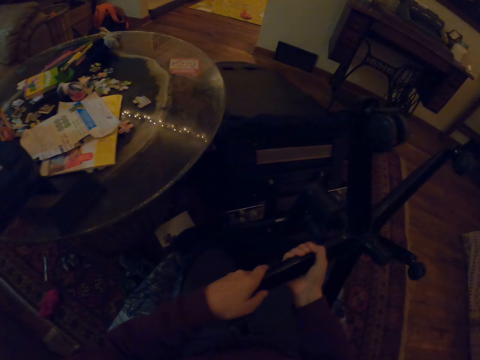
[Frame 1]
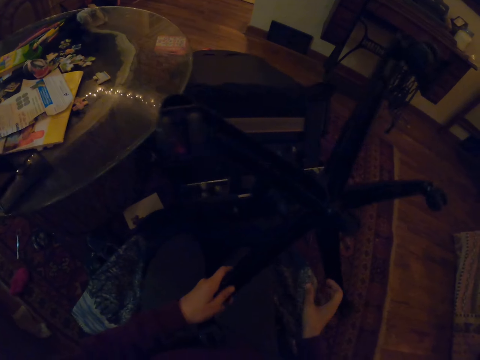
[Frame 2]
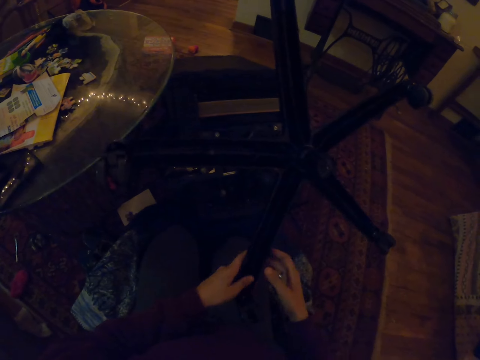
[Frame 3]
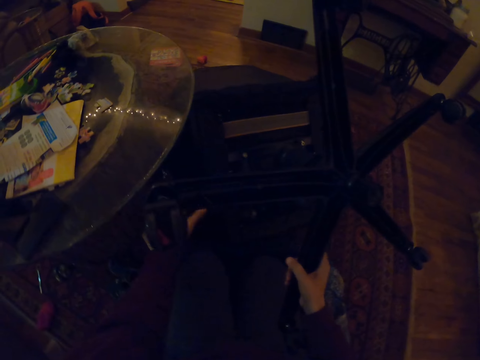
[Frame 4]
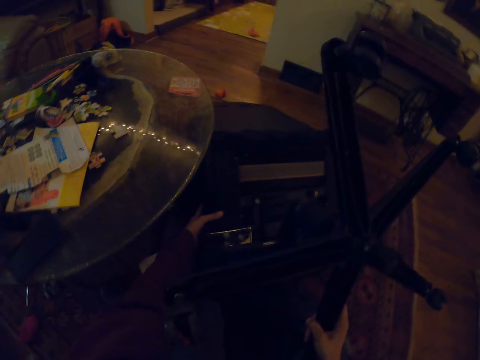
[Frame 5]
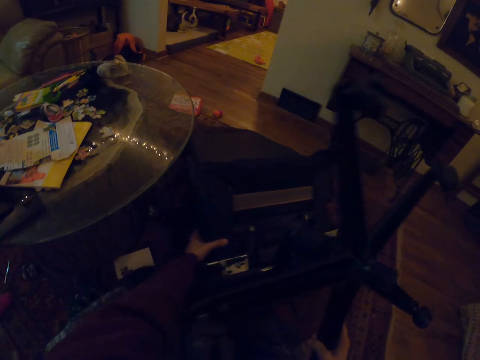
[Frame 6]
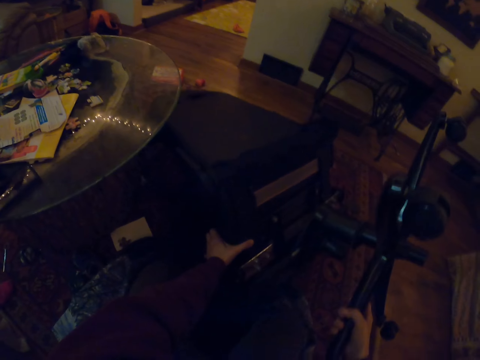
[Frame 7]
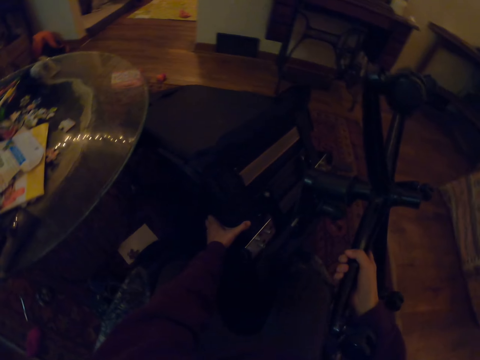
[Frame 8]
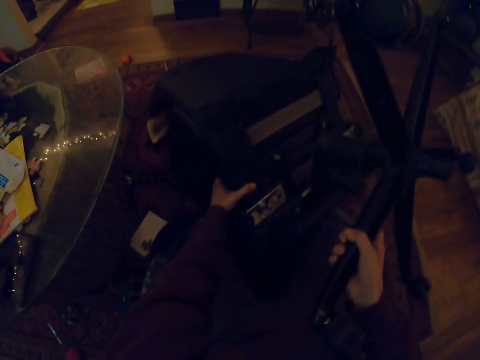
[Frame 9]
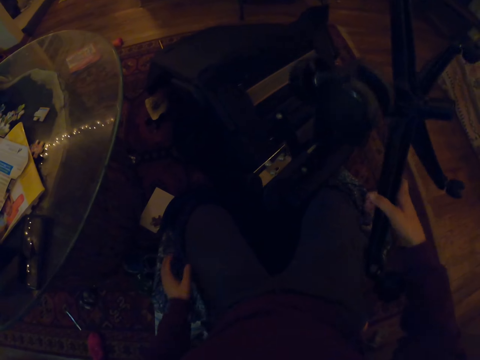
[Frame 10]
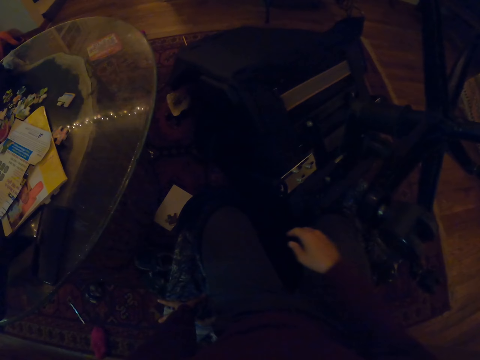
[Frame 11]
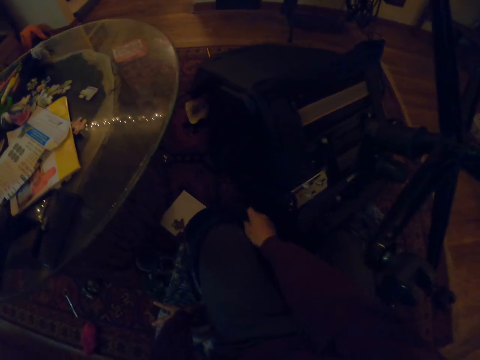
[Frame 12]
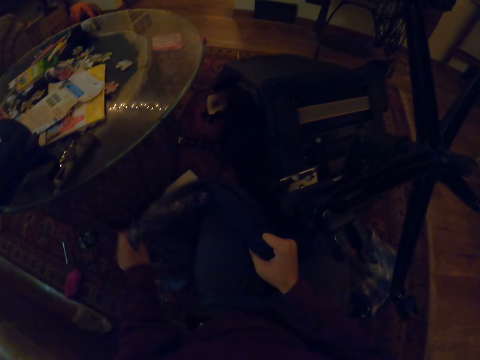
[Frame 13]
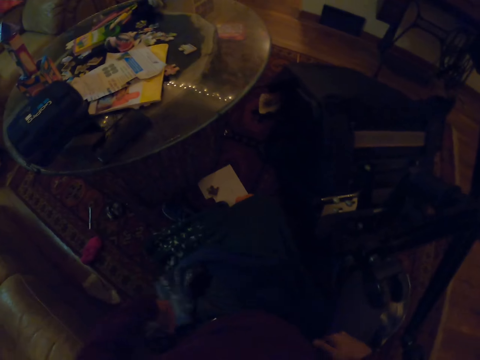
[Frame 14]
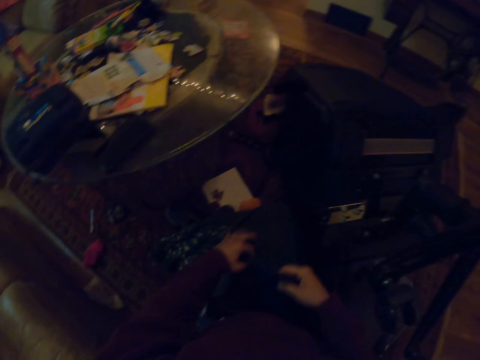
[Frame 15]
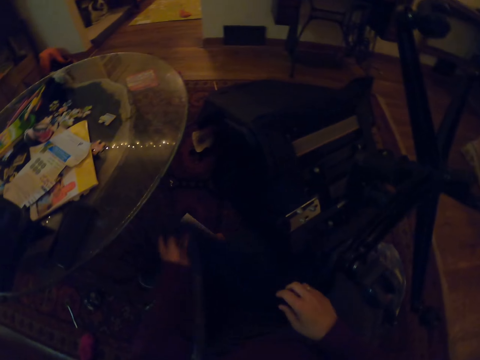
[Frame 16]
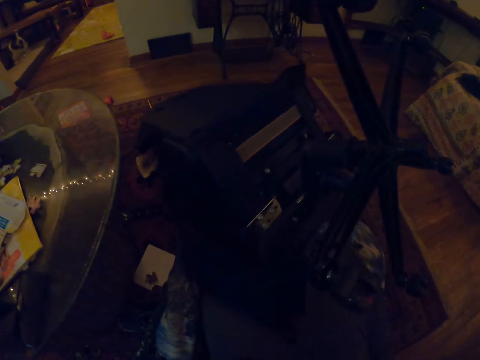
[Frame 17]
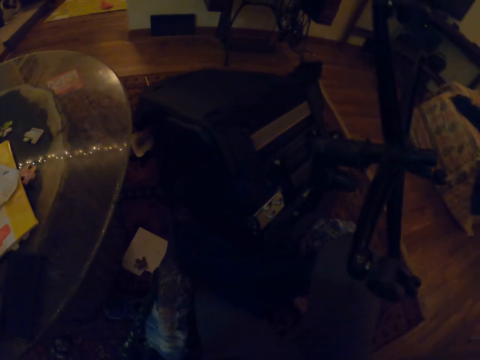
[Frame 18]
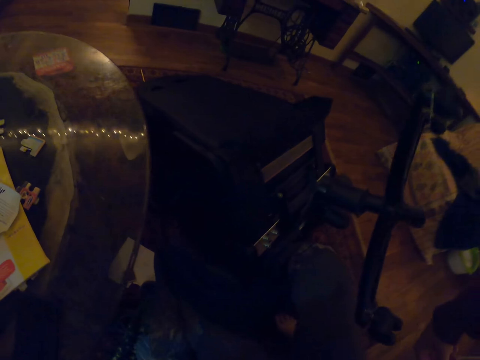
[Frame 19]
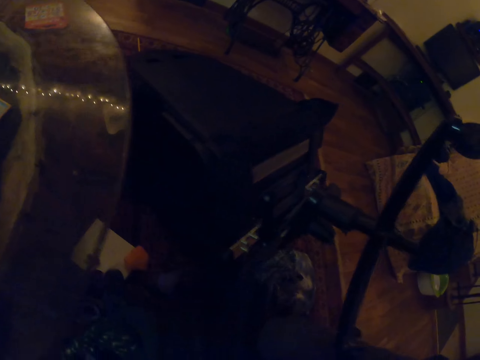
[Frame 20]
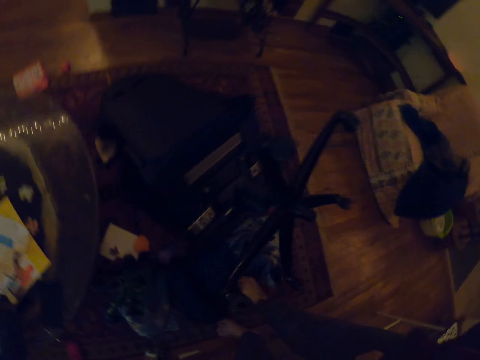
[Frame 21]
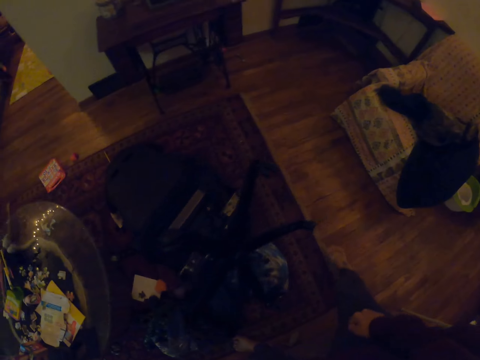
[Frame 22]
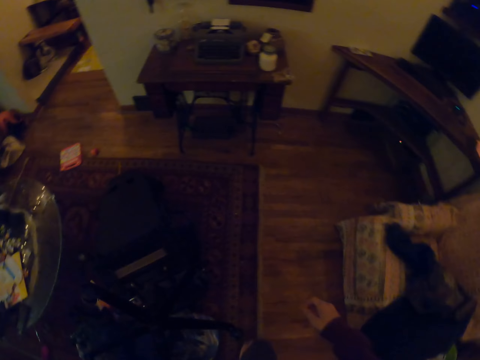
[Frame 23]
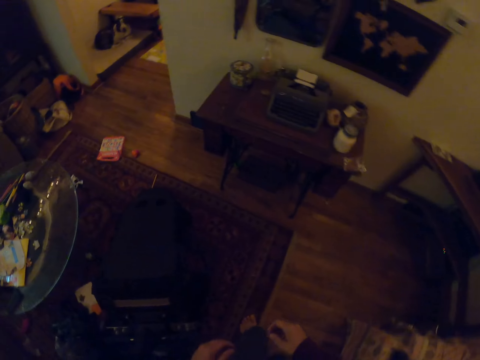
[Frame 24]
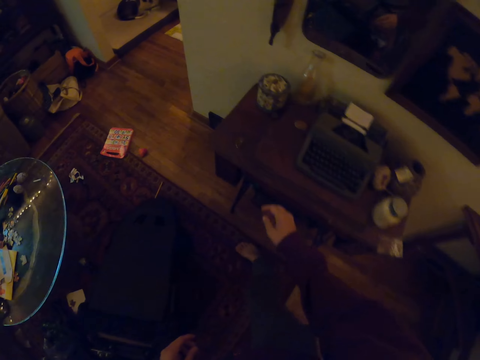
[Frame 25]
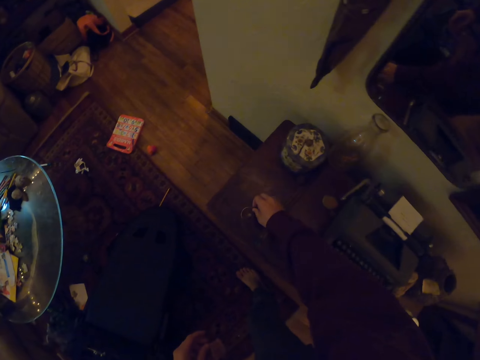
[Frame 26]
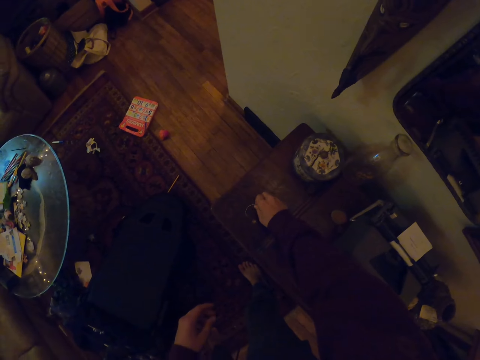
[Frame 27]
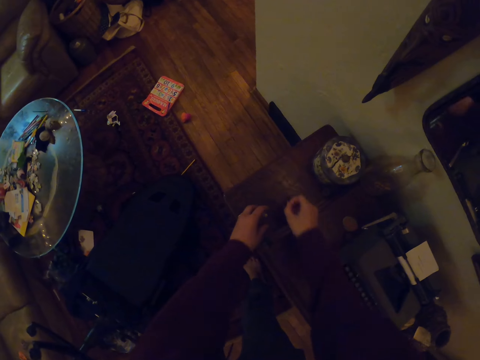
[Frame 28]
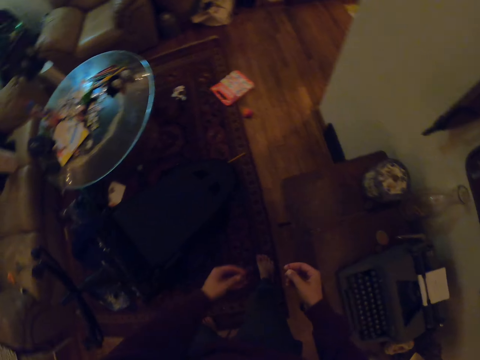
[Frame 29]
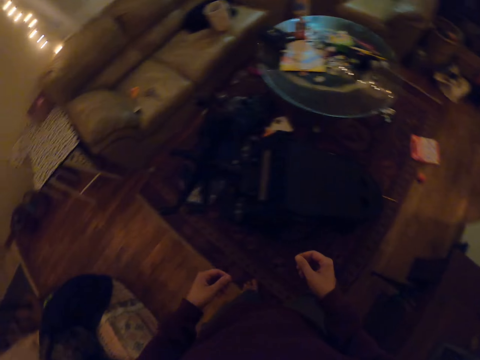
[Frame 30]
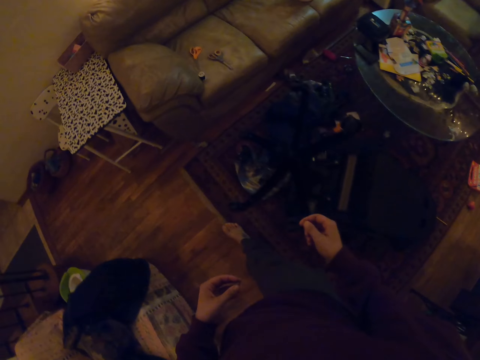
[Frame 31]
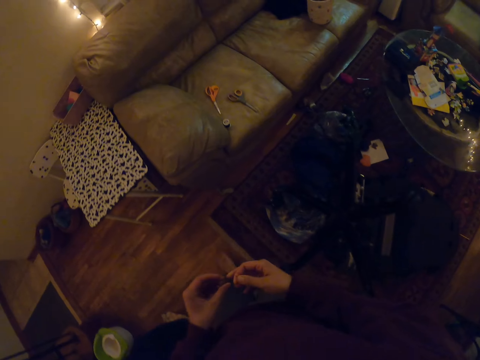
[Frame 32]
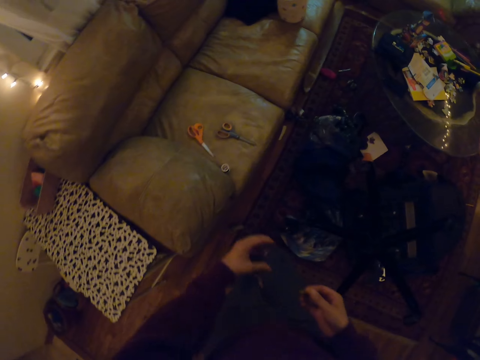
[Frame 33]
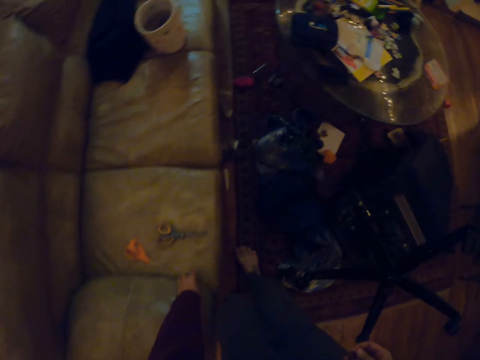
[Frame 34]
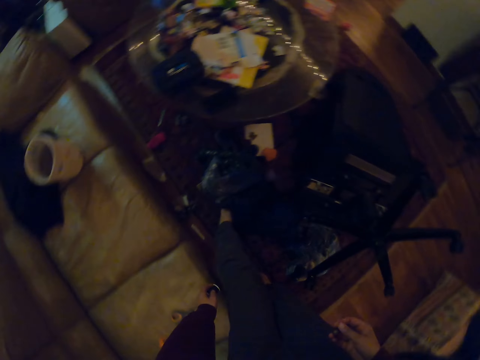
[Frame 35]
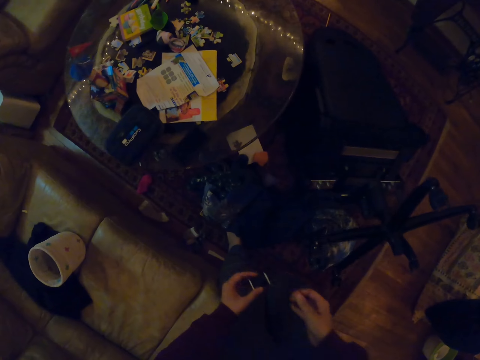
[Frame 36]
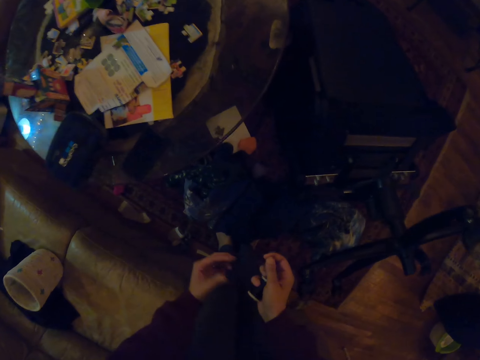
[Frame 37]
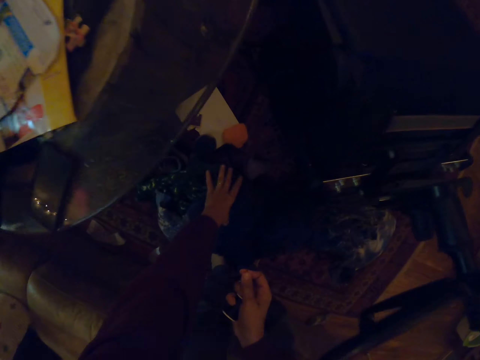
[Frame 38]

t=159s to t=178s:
The camera wearer drags the chair closer. They spread the piece of cloth on the thighs. They walk. They pick up the sewing needle with the thimble from the table. They pick up the thread from the chair.

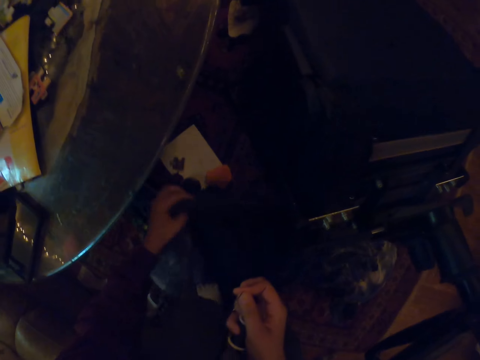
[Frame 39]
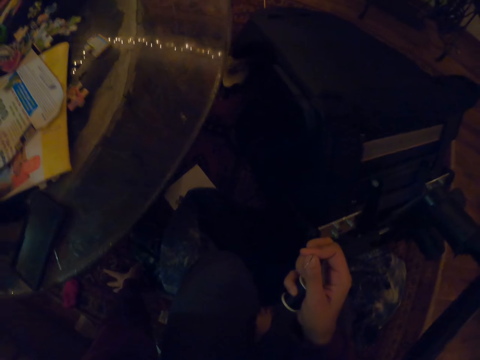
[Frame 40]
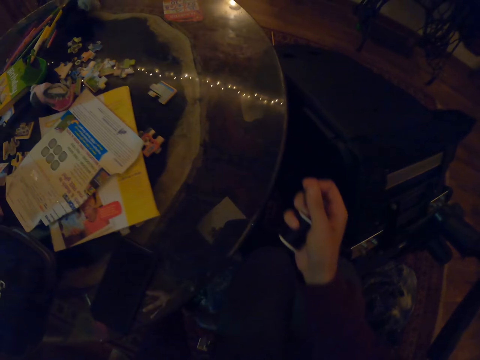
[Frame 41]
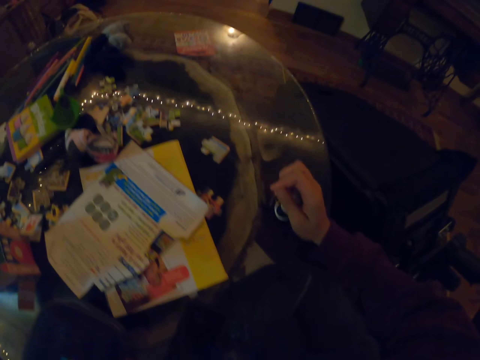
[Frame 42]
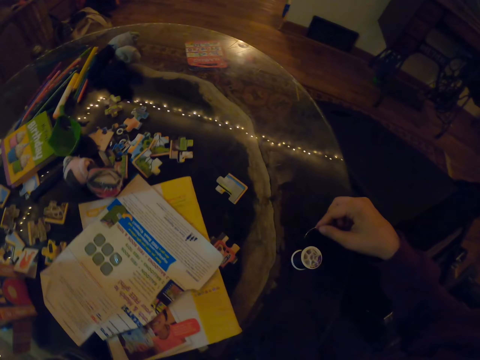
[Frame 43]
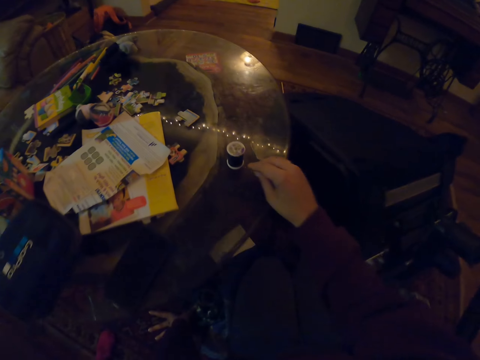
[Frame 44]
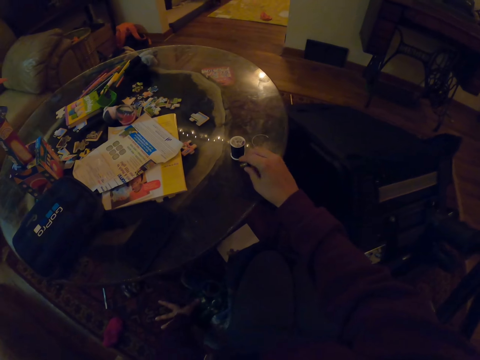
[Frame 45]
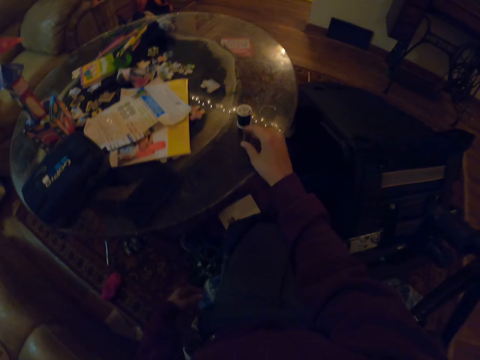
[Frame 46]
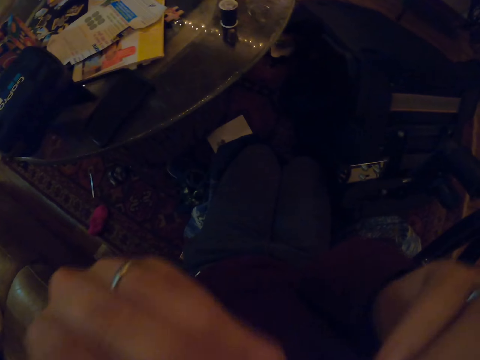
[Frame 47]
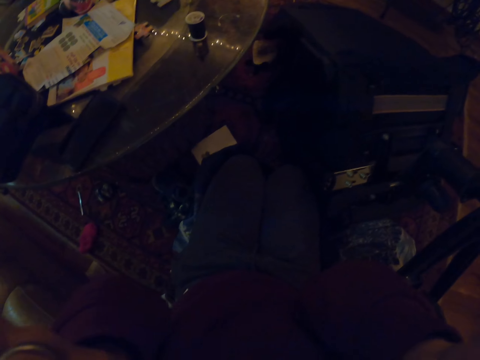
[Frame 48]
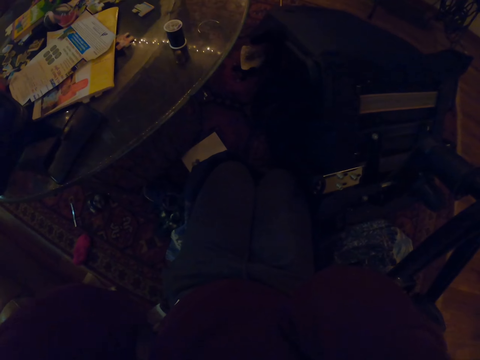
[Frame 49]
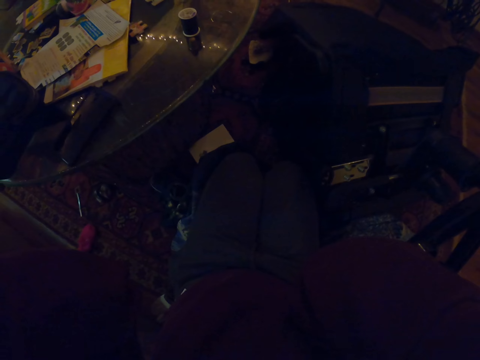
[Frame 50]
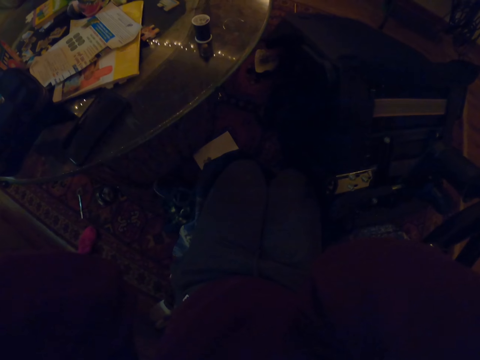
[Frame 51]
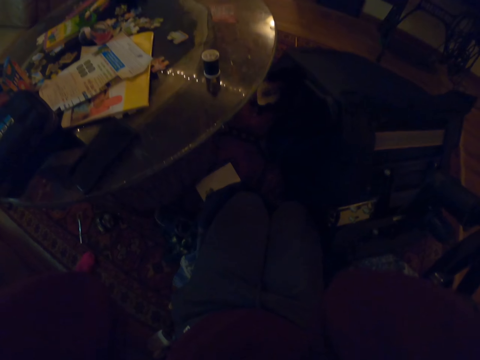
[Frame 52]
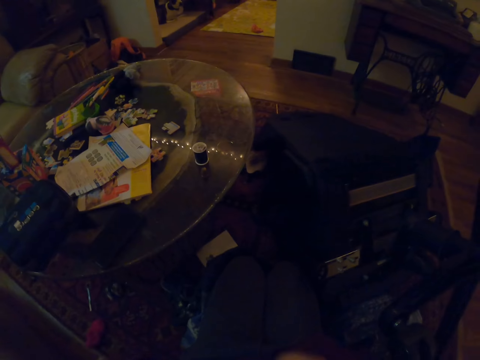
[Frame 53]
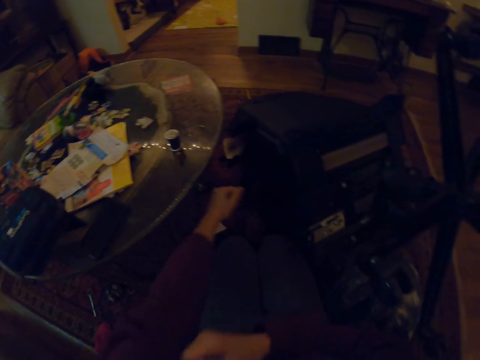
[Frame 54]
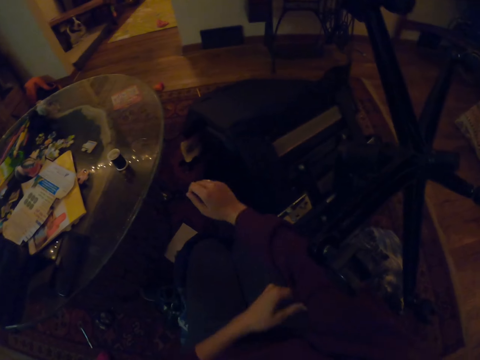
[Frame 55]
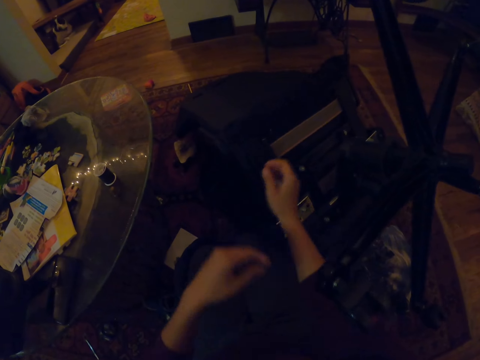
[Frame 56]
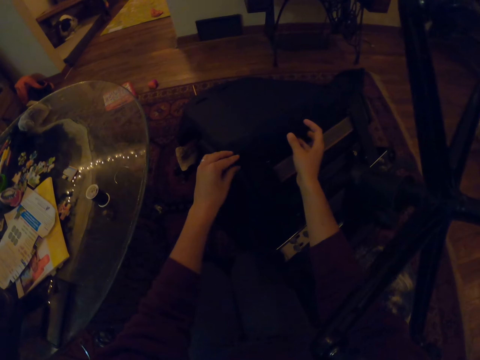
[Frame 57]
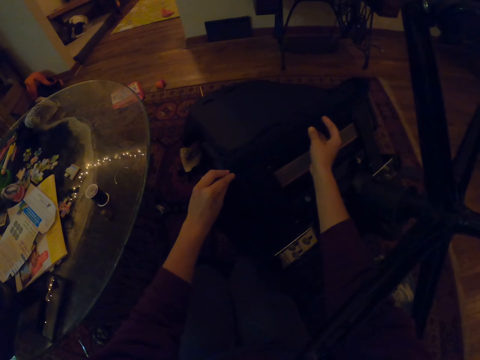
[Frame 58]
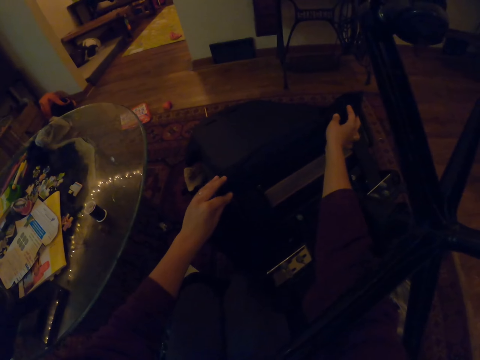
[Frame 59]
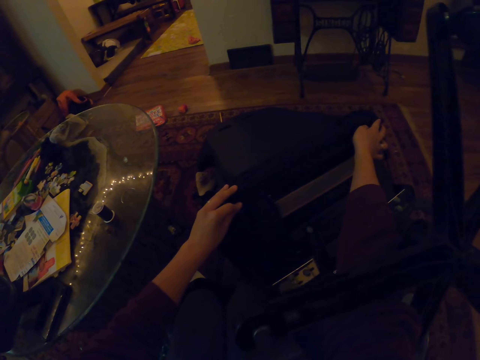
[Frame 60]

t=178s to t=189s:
The camera wearer places the thread with the needle on the table. They adjust the camera. They pull up the sleeves.
